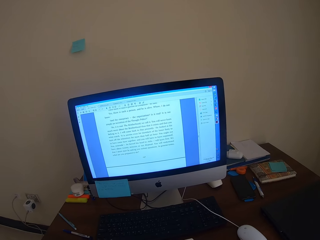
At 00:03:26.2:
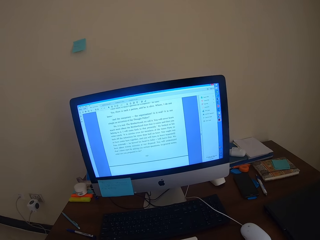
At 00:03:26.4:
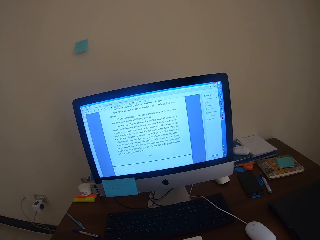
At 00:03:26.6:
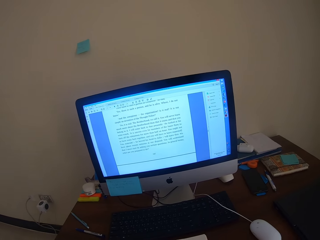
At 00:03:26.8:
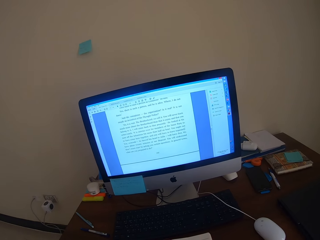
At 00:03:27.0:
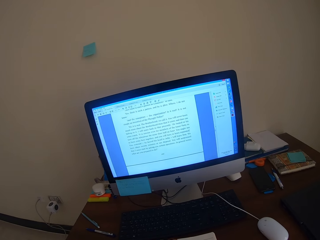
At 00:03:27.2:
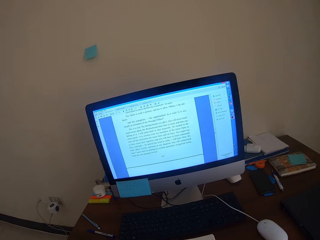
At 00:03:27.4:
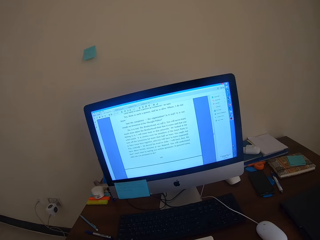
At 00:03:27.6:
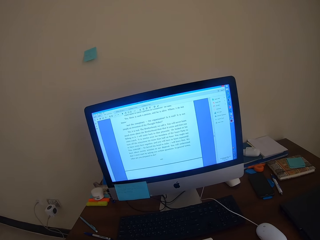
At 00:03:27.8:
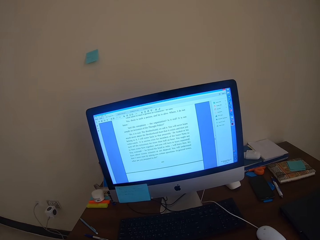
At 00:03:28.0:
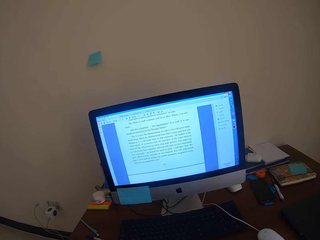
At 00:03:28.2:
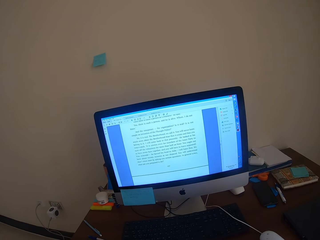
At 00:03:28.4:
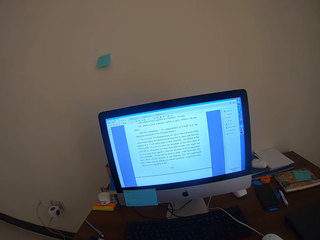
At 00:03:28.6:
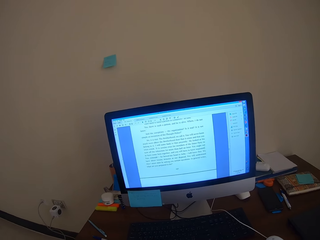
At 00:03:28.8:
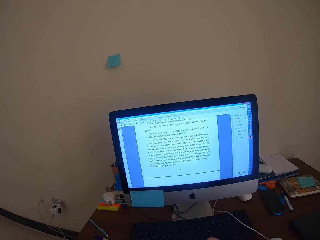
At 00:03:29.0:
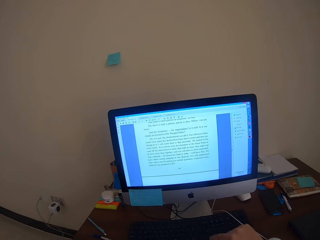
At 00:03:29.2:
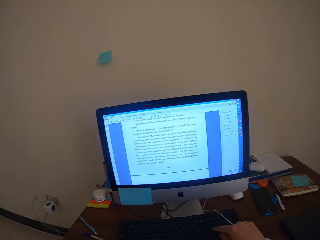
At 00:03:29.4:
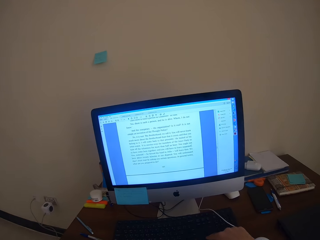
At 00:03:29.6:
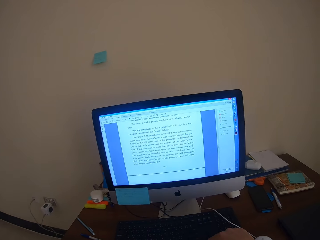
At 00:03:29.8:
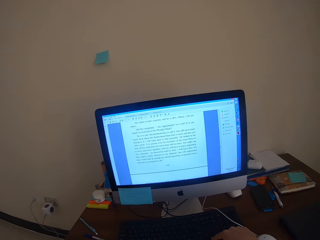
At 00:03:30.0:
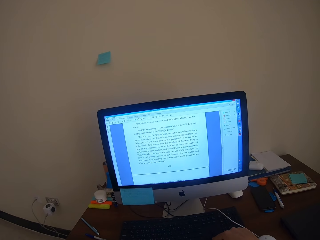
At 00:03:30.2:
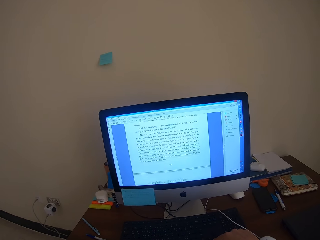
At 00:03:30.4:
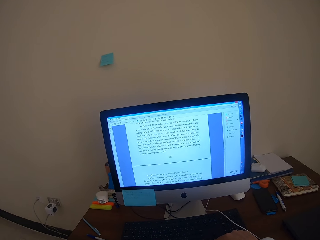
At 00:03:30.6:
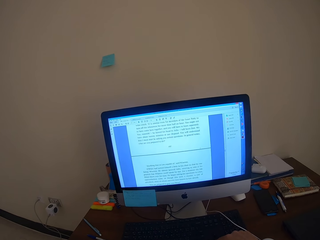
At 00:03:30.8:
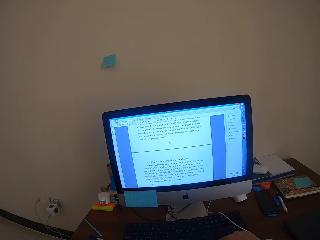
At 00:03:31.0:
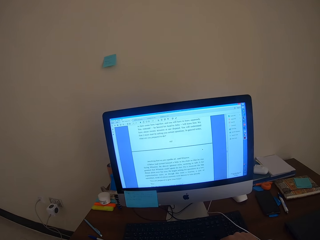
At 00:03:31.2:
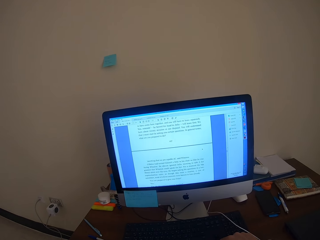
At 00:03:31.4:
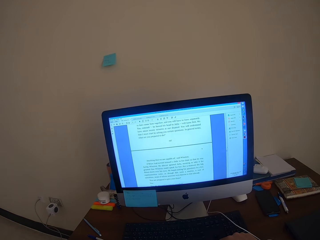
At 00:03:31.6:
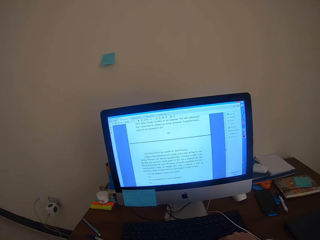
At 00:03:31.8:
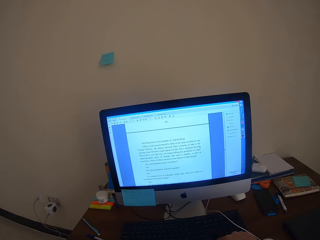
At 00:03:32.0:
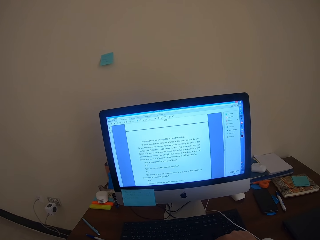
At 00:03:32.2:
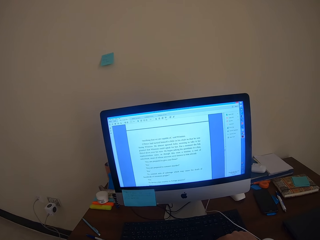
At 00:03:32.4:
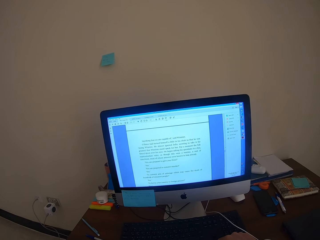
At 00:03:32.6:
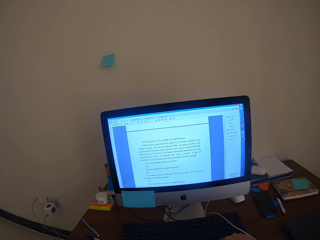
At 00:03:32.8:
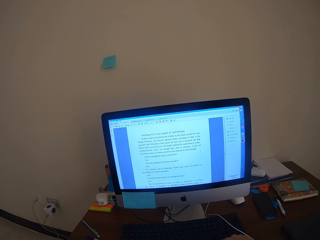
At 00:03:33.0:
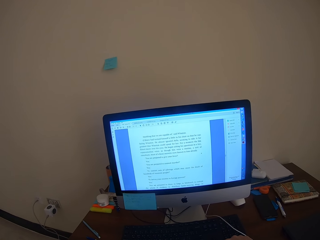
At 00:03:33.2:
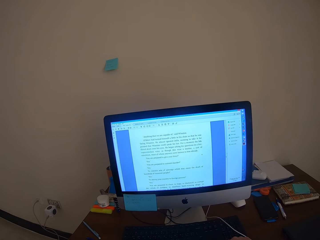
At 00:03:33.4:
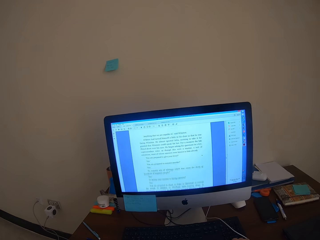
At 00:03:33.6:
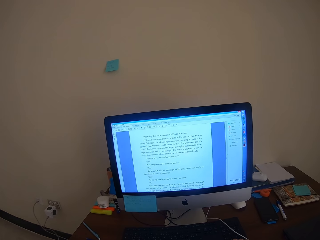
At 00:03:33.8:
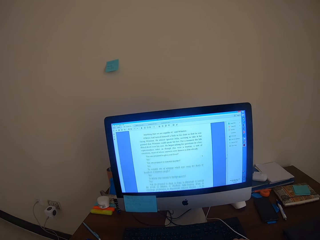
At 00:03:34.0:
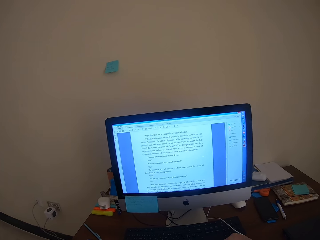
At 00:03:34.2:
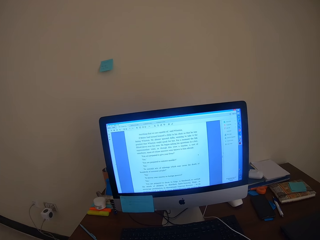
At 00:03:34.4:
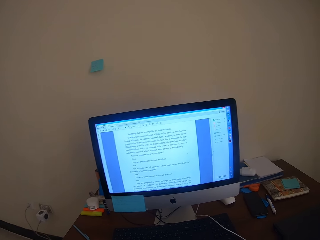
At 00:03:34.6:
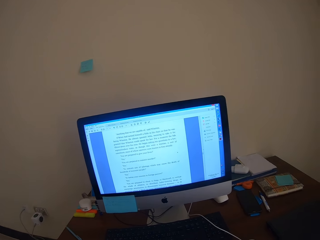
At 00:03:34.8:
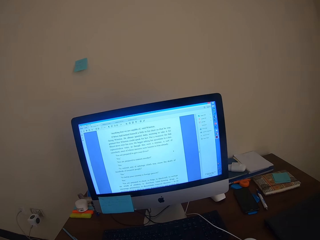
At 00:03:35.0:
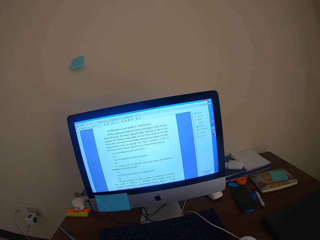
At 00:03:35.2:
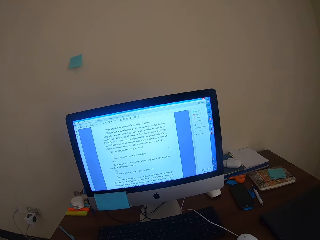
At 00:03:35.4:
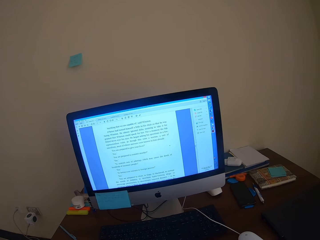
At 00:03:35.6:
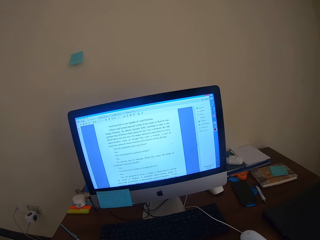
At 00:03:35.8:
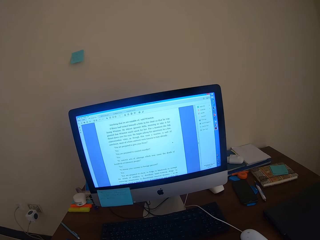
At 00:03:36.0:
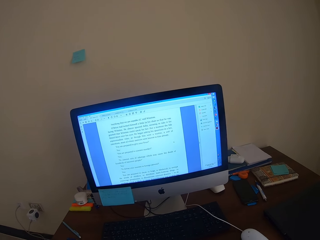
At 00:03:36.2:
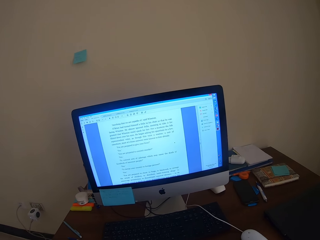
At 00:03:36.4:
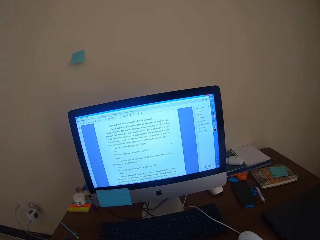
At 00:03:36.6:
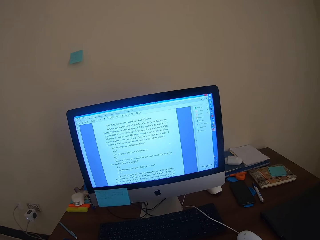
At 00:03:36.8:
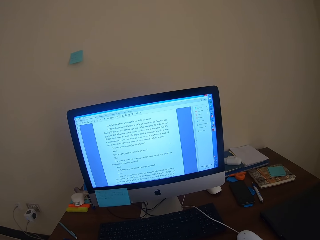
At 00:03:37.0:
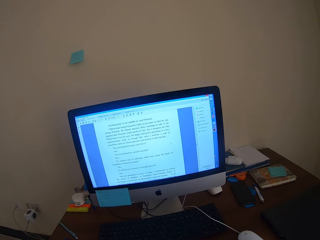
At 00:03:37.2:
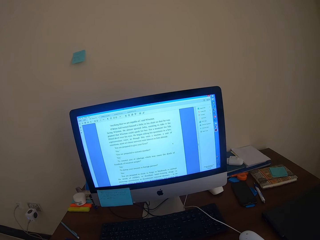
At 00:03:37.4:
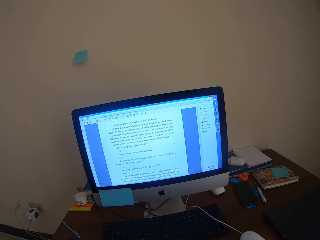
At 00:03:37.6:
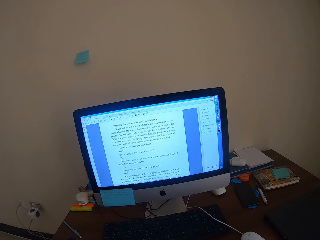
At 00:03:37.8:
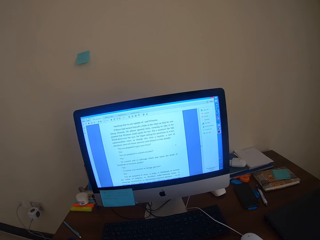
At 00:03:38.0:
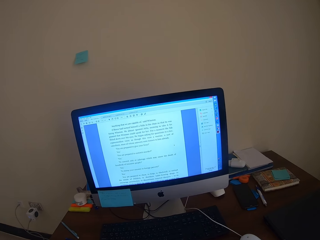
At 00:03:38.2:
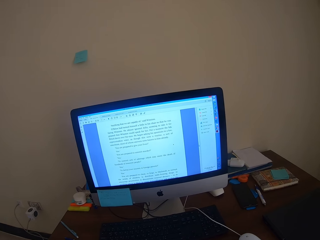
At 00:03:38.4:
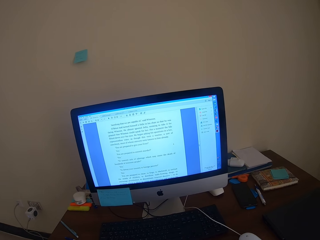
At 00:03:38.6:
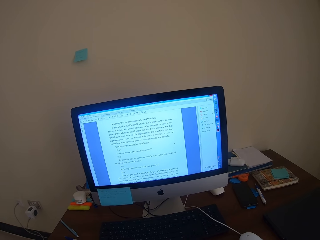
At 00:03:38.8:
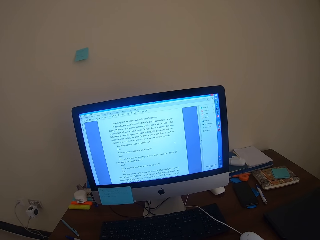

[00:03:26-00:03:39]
The camera wearer moves a hand towards the keyboard. They press a button on the keyboard. They move a hand from the keyboard. They scroll the computer desktop.

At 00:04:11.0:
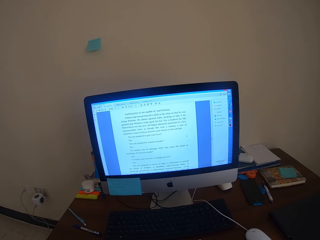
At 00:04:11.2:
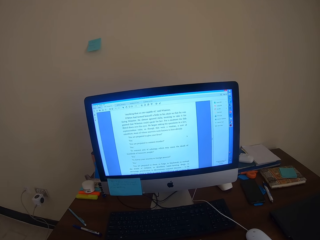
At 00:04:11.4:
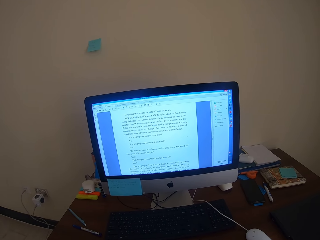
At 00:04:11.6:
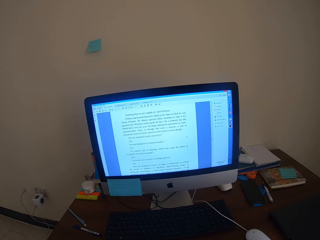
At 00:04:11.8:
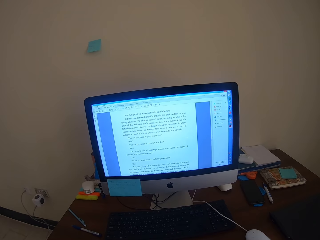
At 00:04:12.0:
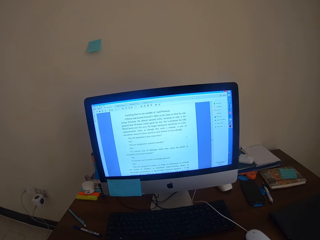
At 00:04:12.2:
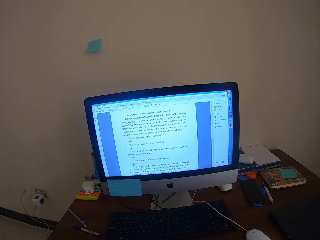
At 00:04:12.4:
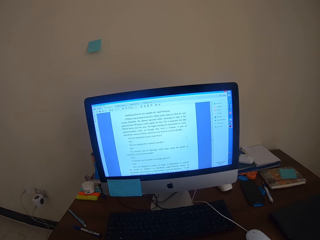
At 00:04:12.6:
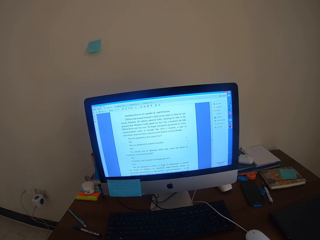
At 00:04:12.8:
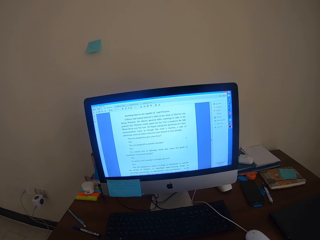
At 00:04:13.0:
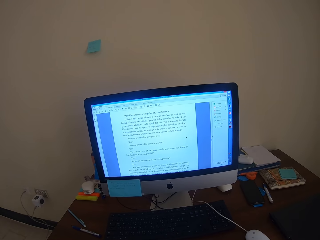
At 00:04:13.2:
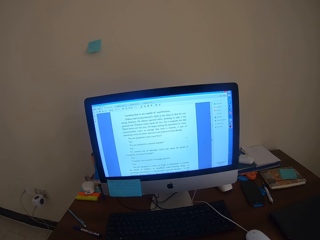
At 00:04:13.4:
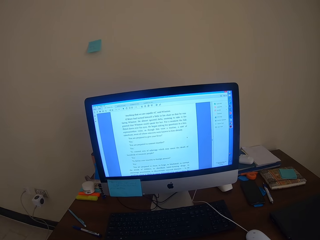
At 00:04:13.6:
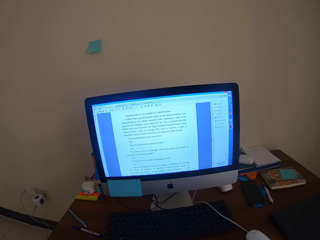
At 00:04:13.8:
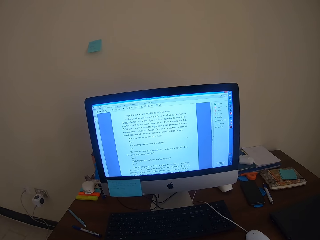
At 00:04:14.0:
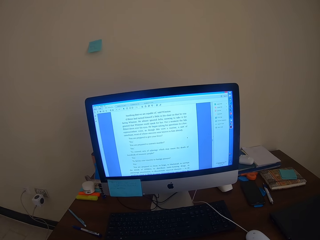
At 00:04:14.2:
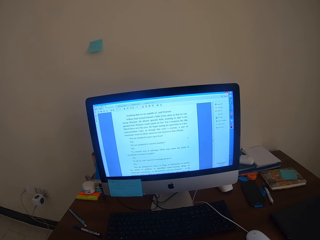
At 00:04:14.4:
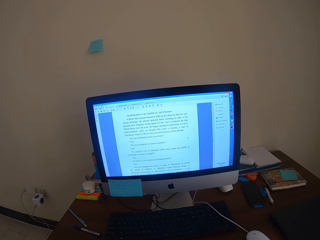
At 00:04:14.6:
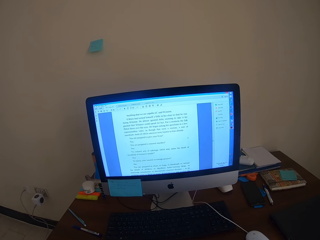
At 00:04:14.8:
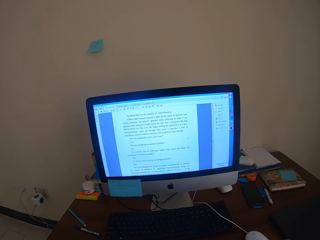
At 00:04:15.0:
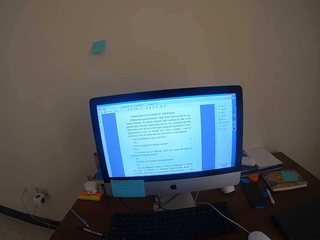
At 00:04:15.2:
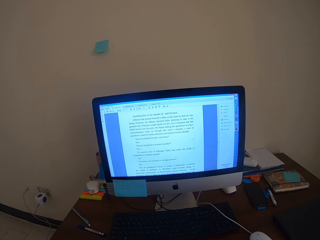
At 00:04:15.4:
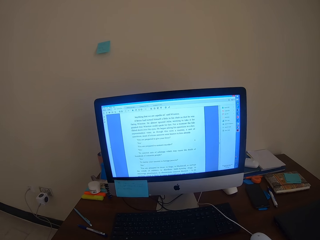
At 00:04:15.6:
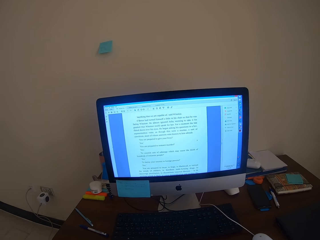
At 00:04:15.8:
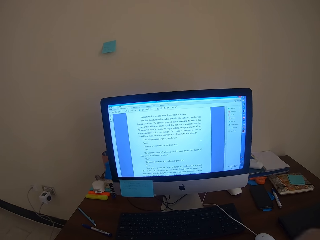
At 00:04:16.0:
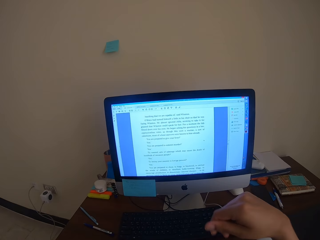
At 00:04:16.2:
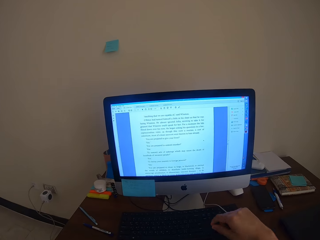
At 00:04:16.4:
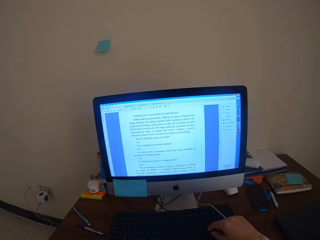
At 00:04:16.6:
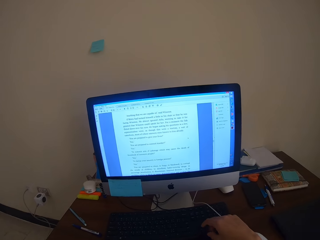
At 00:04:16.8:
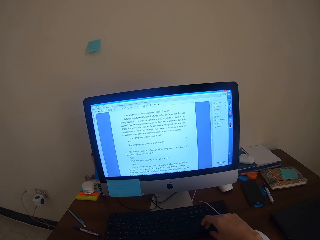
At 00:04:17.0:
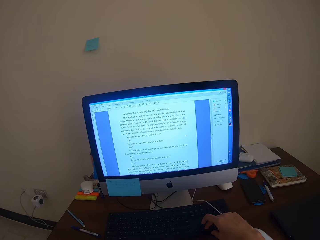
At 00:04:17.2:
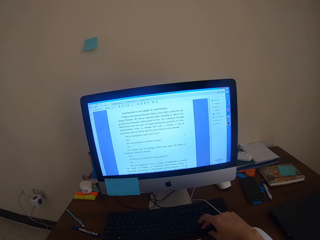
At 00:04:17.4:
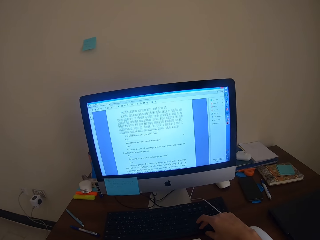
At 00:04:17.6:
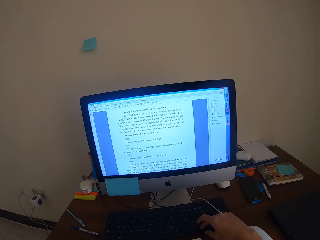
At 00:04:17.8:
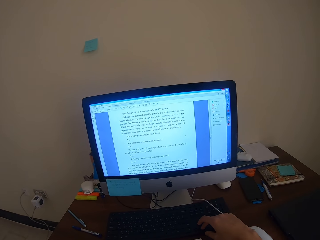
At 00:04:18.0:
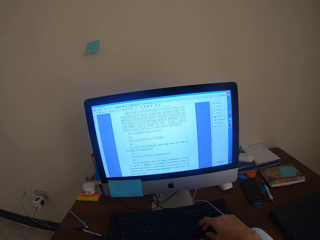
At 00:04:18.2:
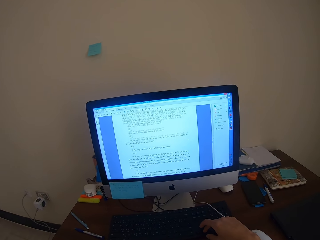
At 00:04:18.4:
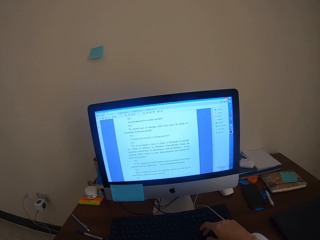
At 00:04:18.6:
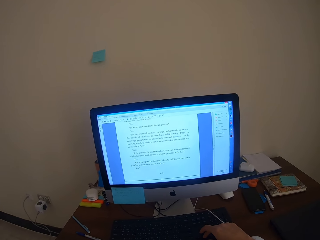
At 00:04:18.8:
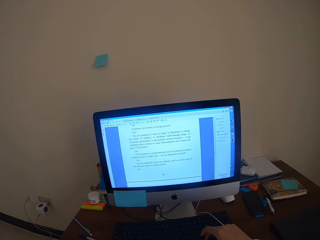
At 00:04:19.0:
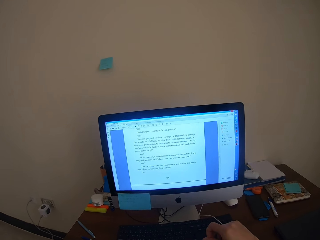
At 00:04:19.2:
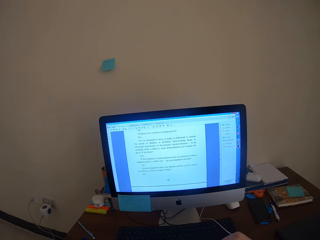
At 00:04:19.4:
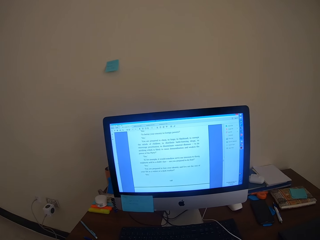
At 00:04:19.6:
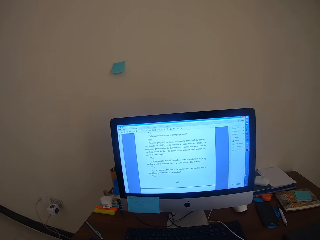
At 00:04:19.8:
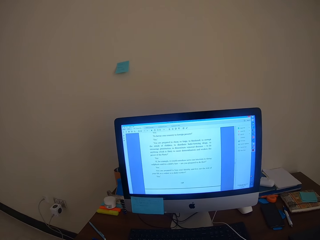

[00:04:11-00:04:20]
The camera wearer stares at the computer desktop. He moves his hand towards the keyboard. He scrolls the computer keyboard with his right hand. He presses a button on the keyboard. He moves his hand from the keyboard.
